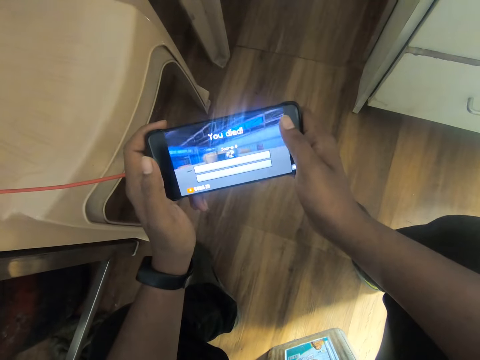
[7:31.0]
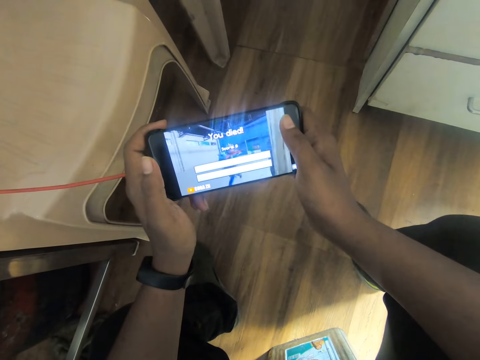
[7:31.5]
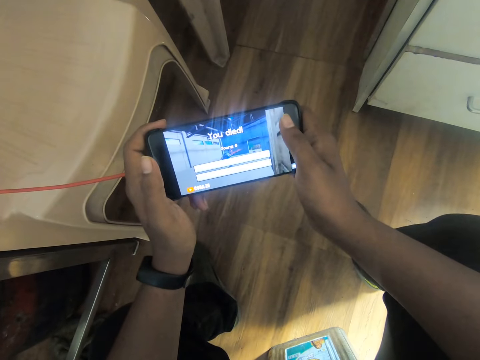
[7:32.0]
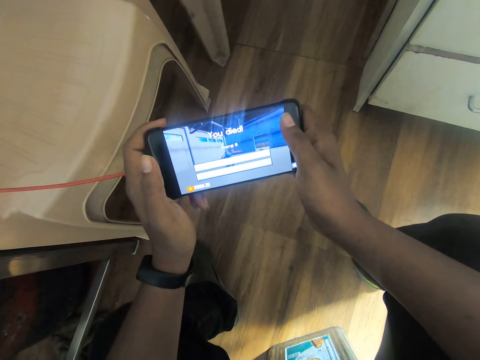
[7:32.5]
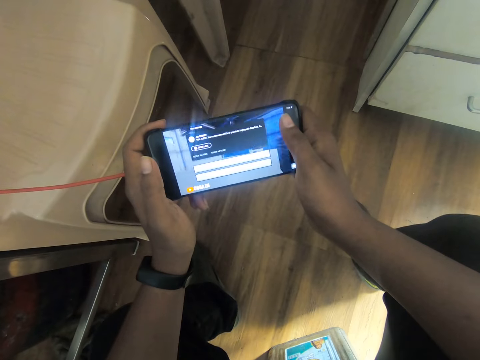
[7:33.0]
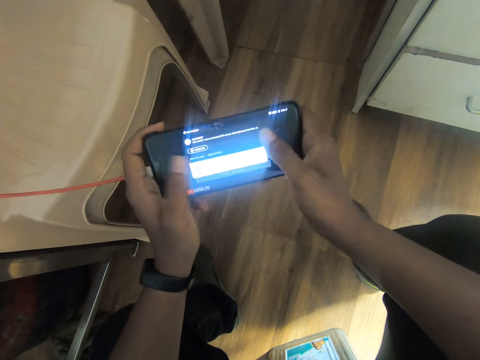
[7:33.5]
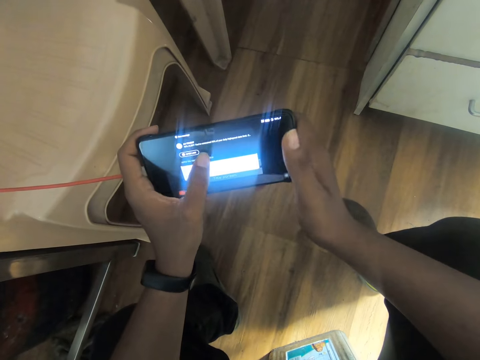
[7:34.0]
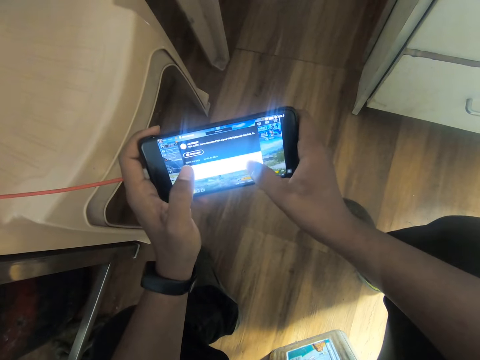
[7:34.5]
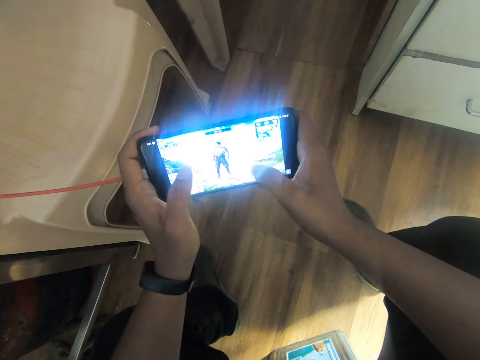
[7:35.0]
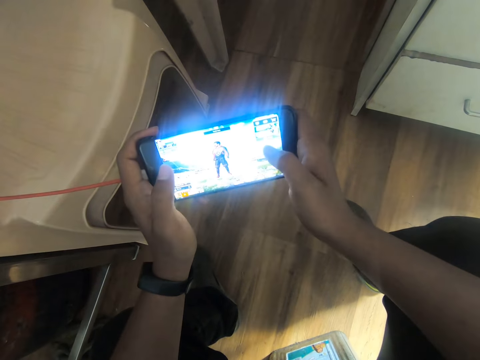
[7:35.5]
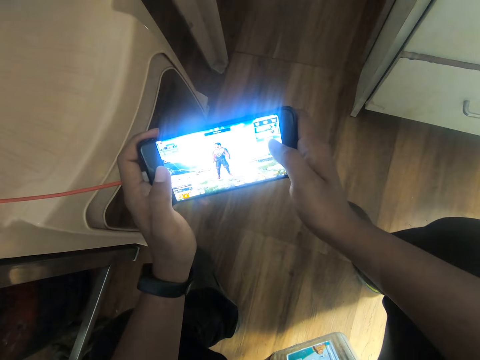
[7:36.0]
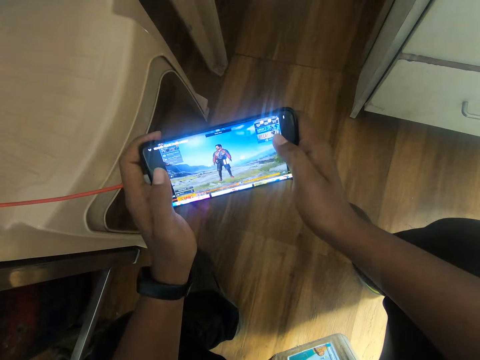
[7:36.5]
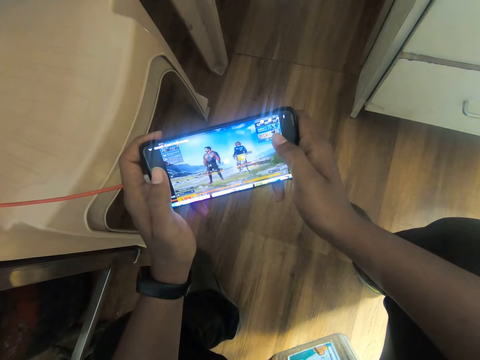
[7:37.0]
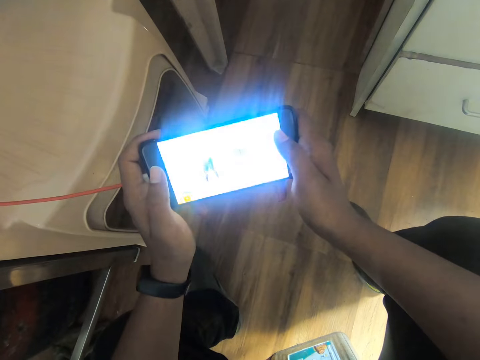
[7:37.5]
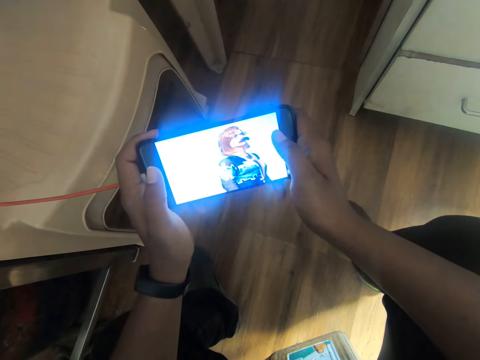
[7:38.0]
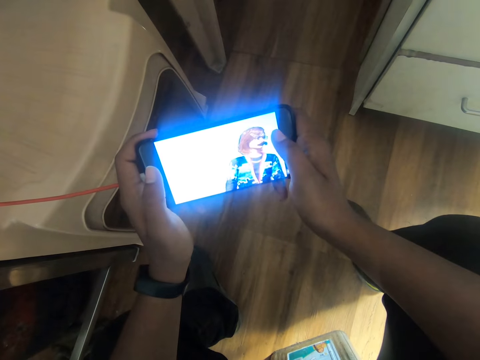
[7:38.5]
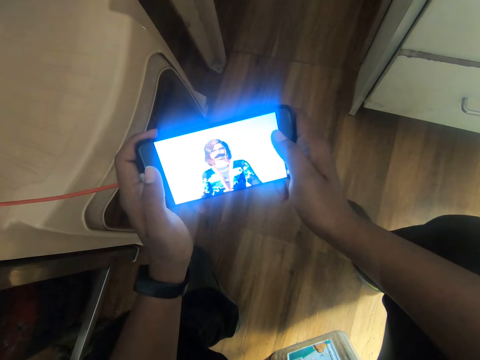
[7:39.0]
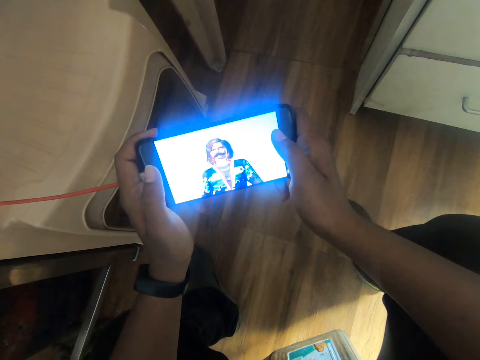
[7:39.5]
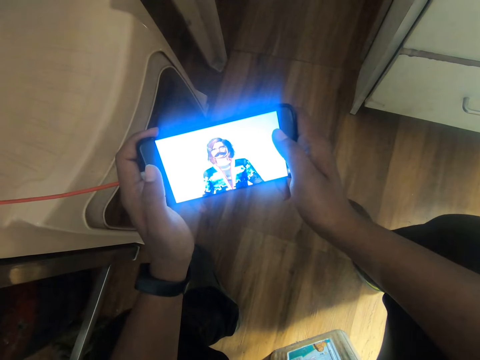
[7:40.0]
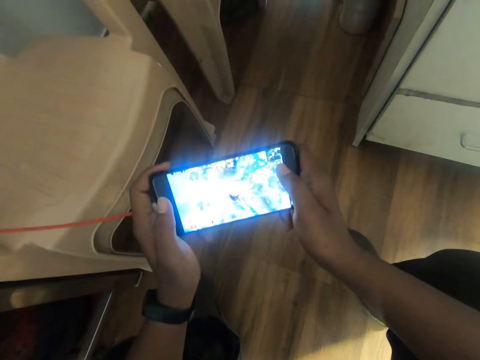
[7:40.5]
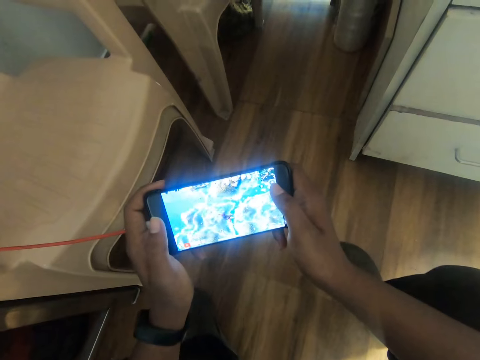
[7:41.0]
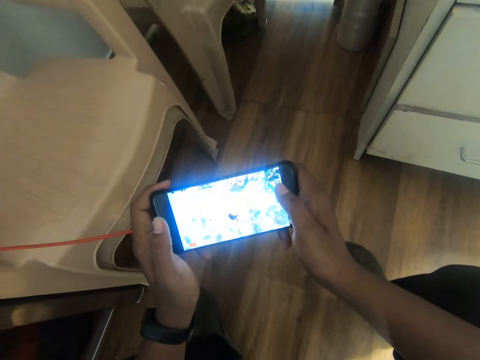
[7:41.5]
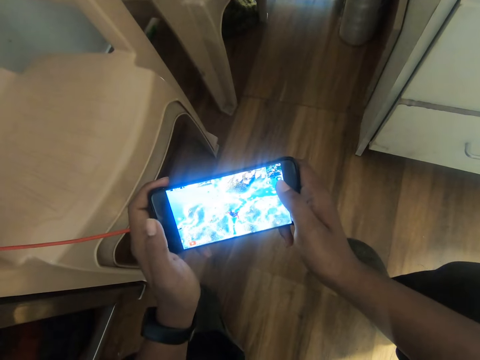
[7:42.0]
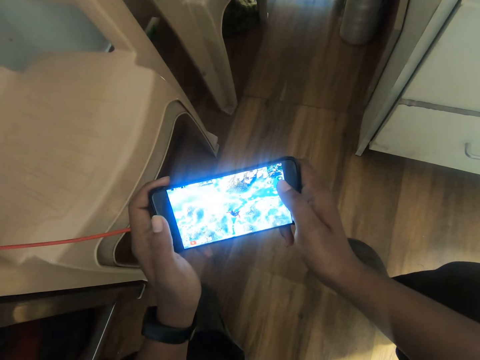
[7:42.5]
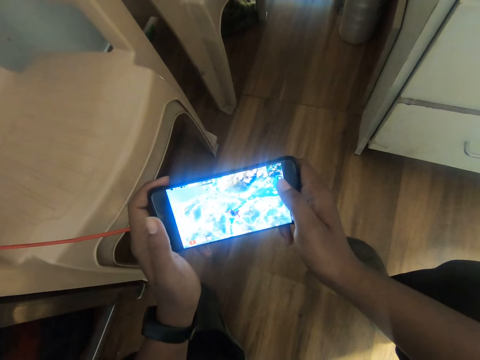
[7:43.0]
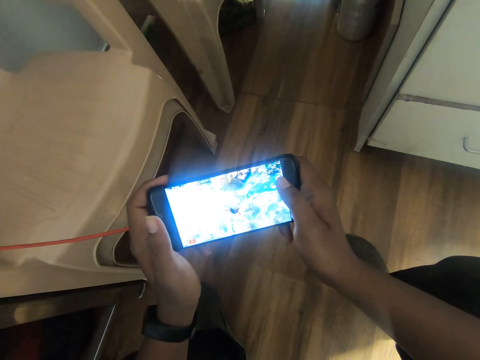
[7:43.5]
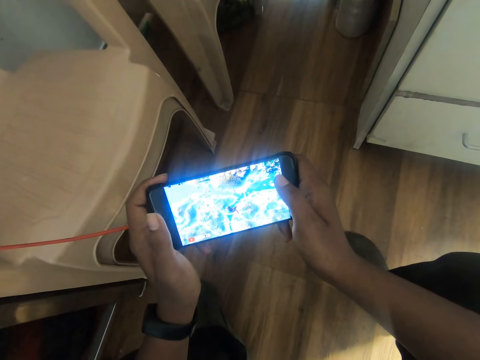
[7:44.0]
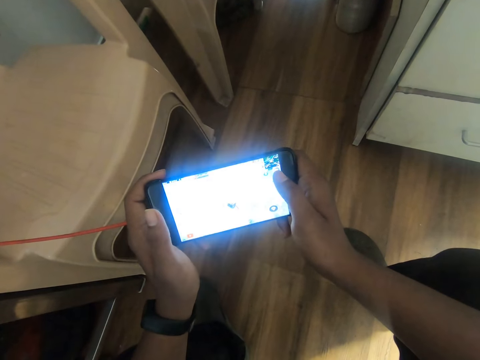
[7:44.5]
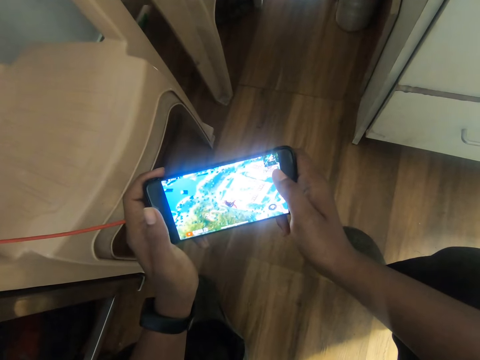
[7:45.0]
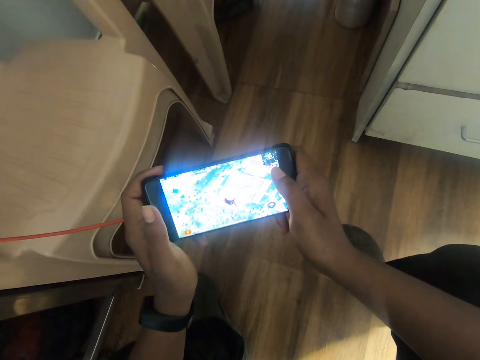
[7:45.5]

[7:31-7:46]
The camera wearer plays the game on the phone with both hands. They watch the phone in both hands.

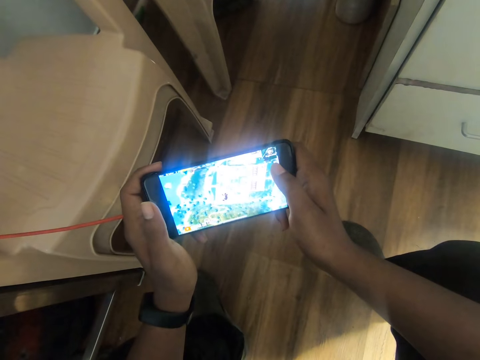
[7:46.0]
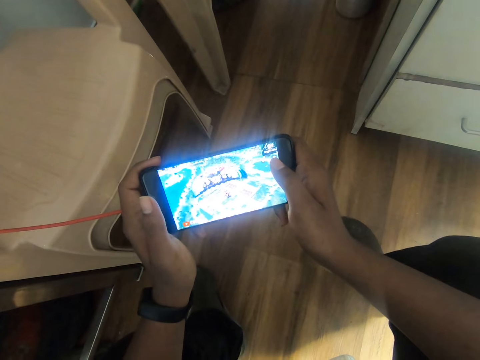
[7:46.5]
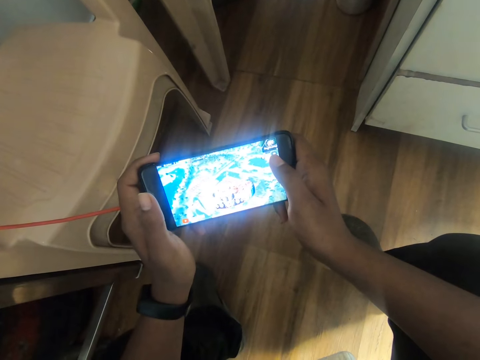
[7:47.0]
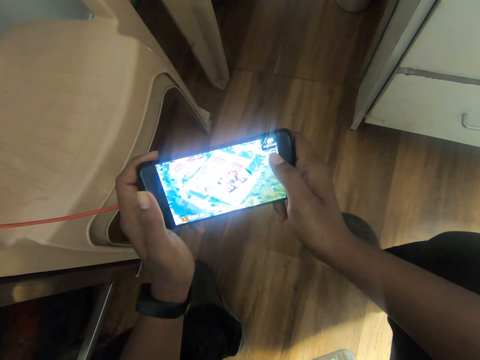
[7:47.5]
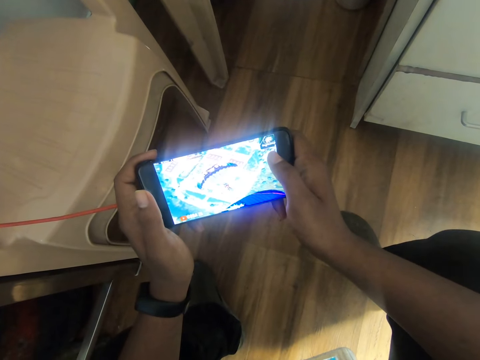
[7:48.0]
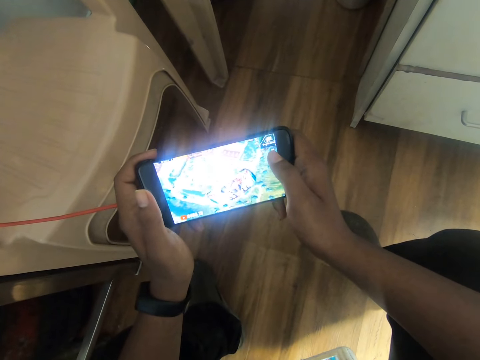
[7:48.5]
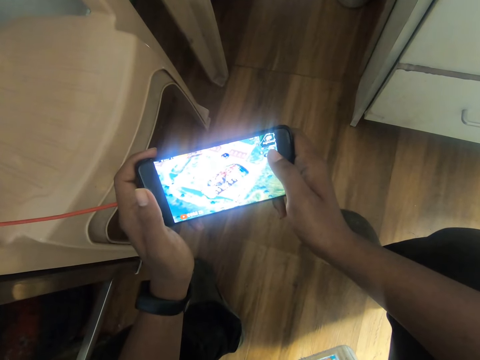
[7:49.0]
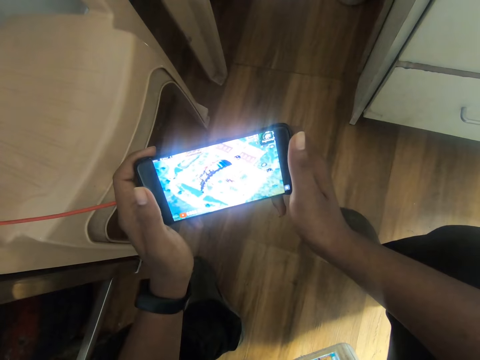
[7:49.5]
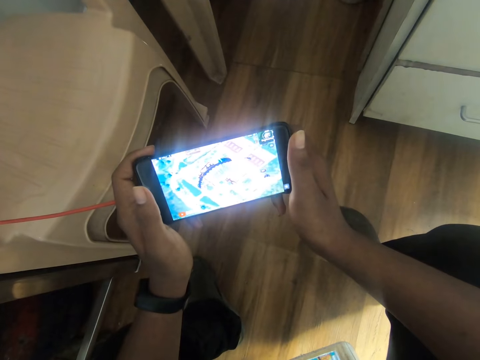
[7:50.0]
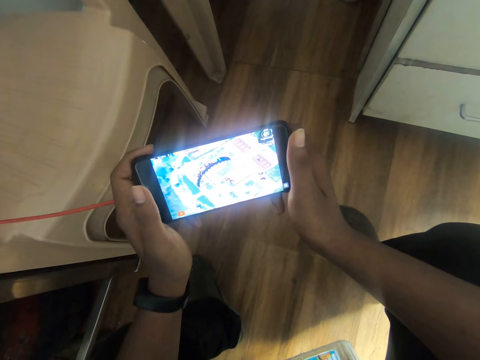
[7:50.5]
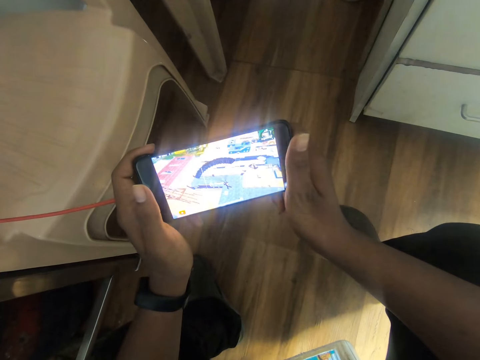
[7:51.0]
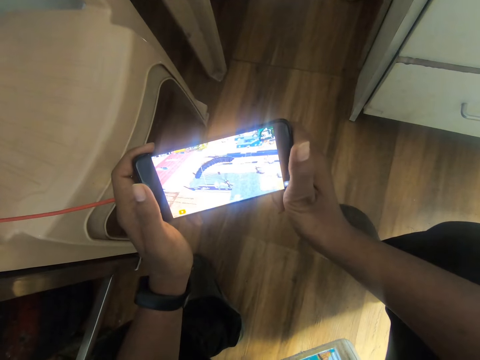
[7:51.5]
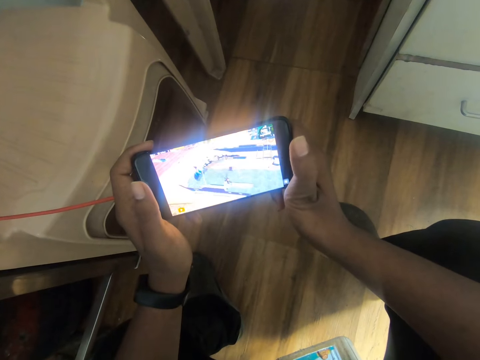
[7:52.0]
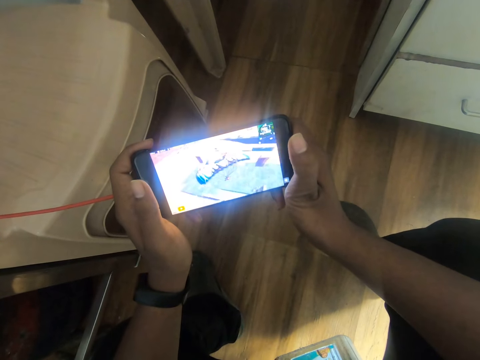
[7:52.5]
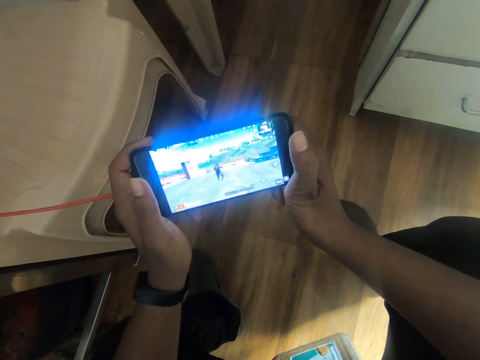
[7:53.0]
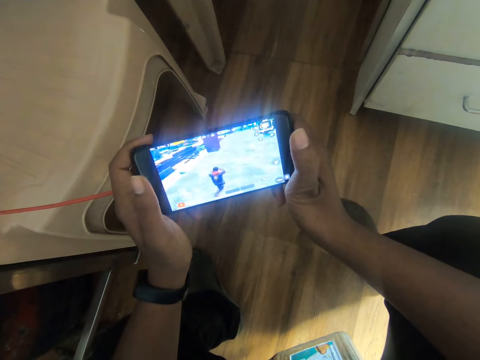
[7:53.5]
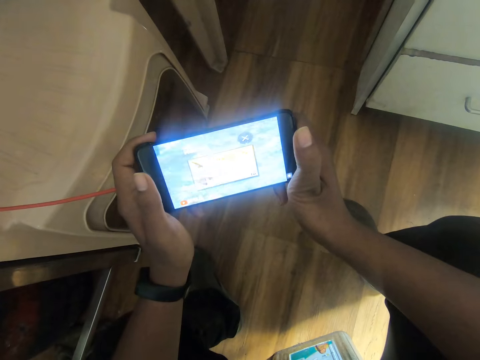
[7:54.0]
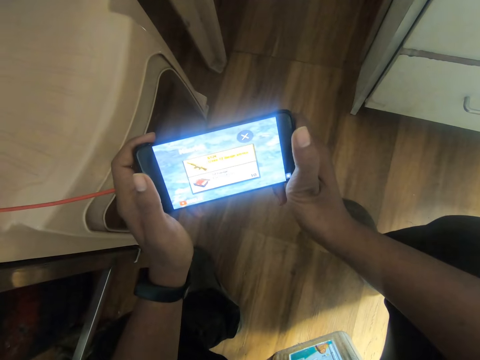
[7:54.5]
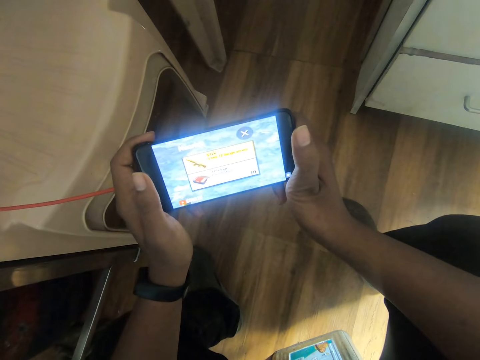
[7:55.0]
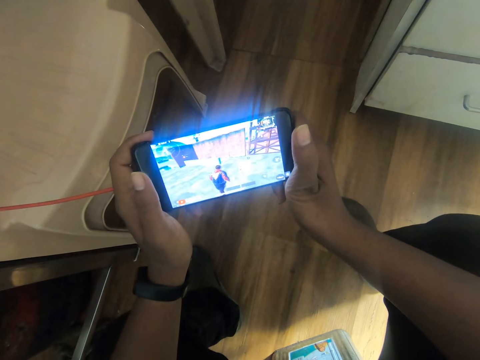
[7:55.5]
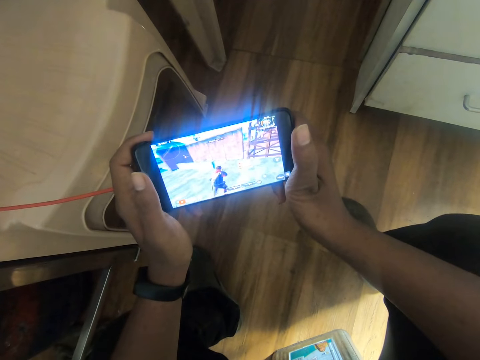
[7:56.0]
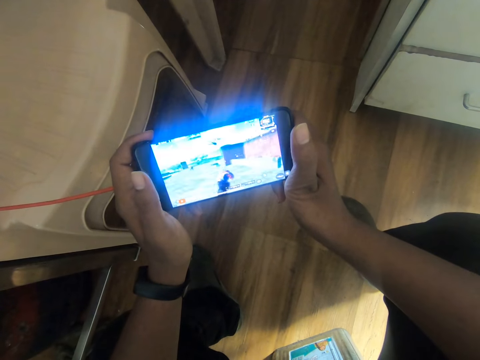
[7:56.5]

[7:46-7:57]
The camera wearer watches the game on the phone in his hands. He raises his right hand thumb.
